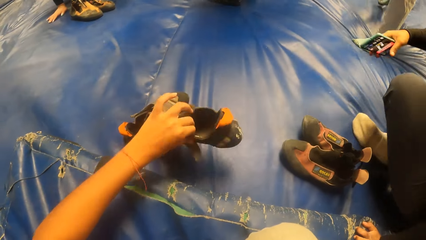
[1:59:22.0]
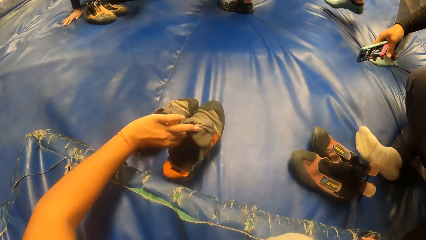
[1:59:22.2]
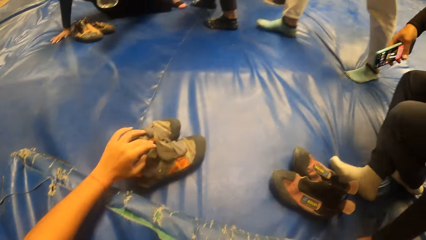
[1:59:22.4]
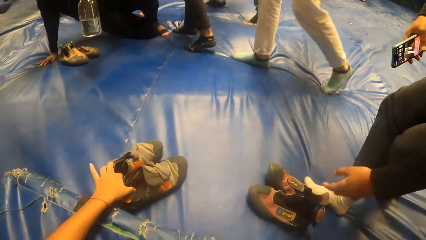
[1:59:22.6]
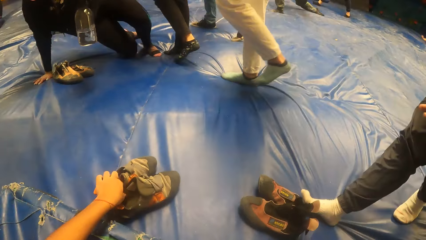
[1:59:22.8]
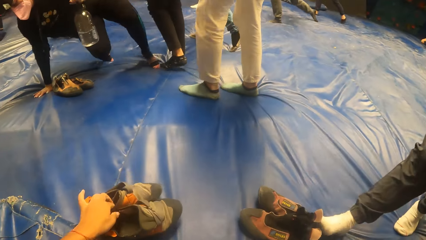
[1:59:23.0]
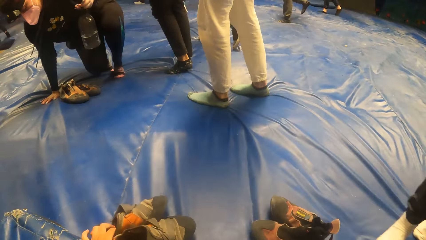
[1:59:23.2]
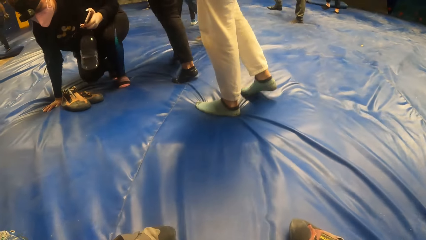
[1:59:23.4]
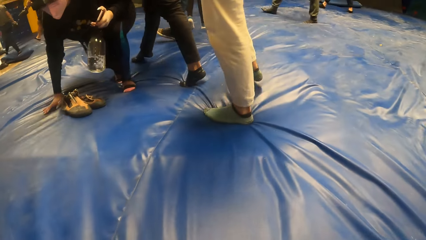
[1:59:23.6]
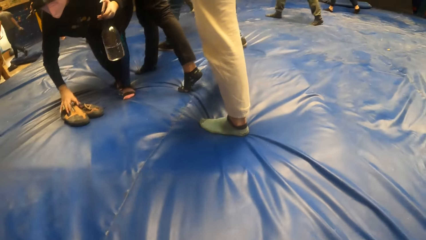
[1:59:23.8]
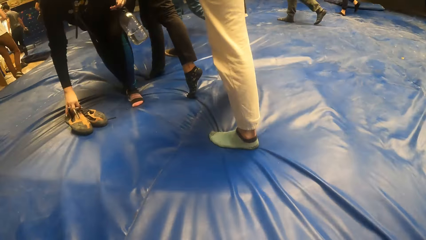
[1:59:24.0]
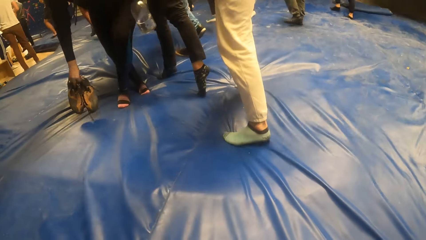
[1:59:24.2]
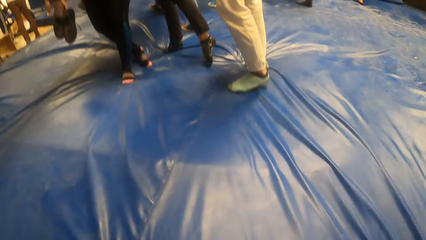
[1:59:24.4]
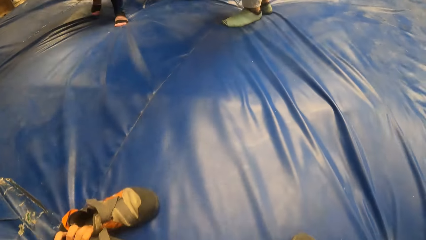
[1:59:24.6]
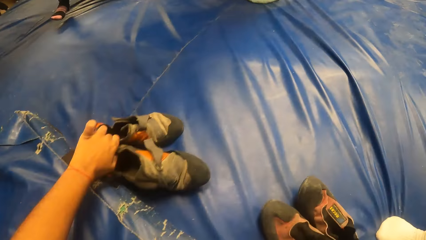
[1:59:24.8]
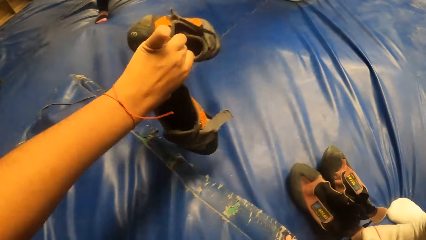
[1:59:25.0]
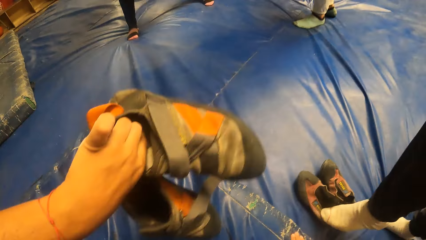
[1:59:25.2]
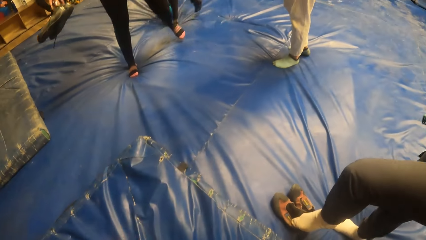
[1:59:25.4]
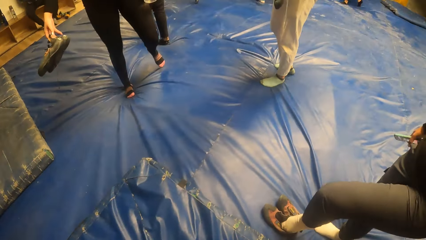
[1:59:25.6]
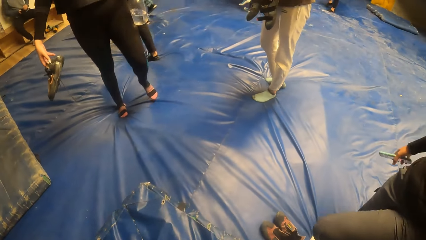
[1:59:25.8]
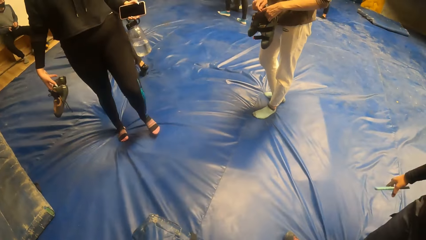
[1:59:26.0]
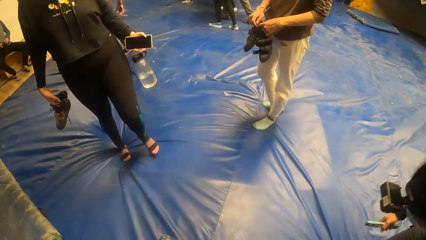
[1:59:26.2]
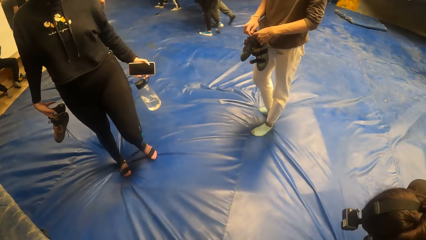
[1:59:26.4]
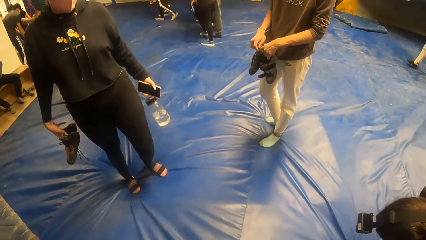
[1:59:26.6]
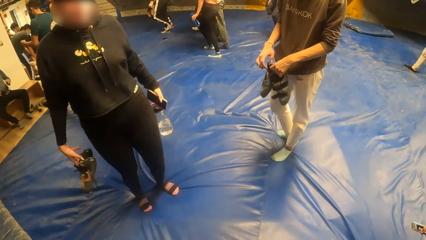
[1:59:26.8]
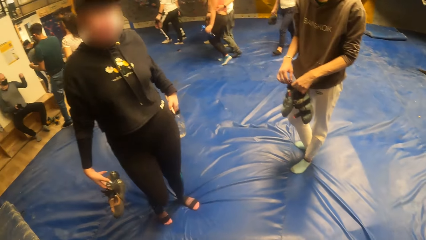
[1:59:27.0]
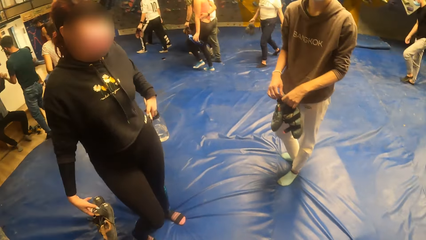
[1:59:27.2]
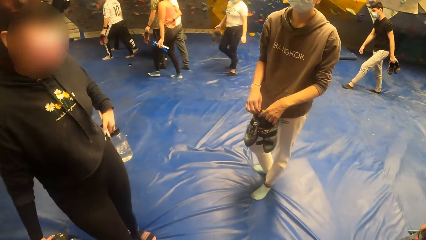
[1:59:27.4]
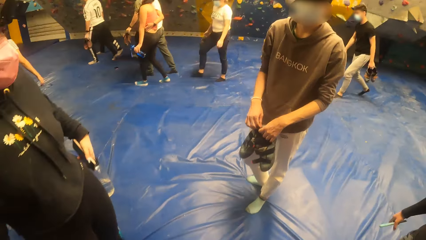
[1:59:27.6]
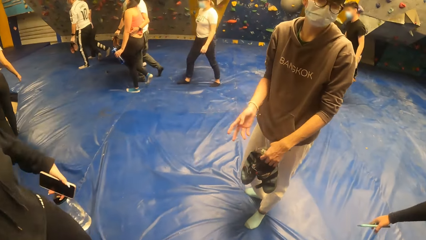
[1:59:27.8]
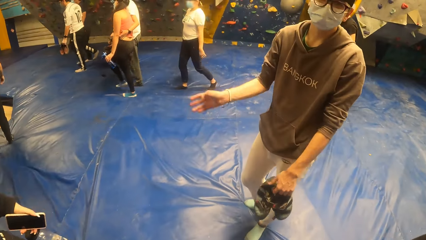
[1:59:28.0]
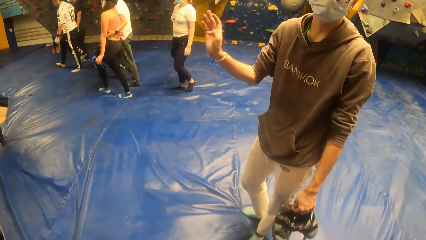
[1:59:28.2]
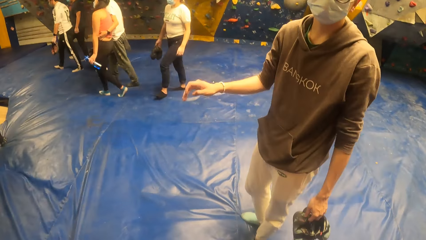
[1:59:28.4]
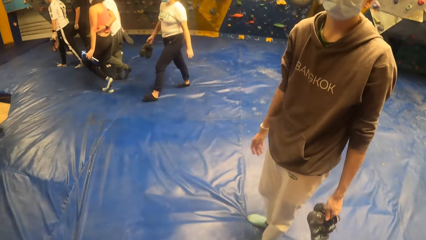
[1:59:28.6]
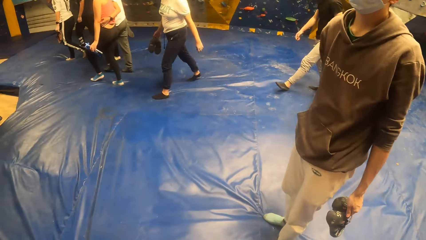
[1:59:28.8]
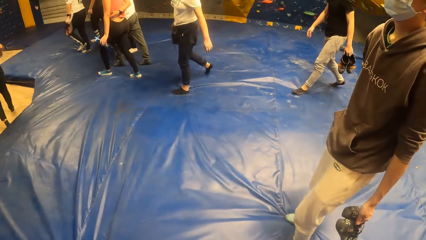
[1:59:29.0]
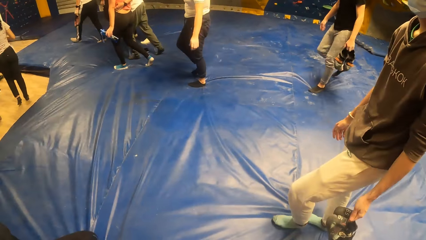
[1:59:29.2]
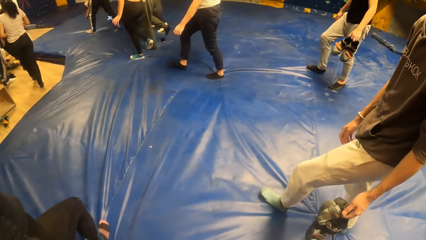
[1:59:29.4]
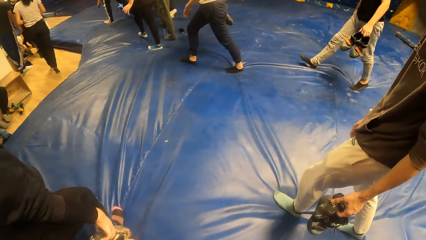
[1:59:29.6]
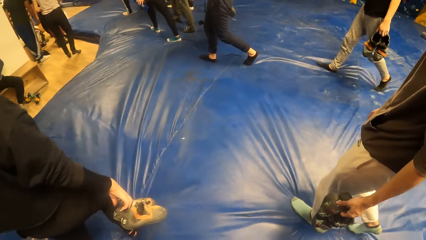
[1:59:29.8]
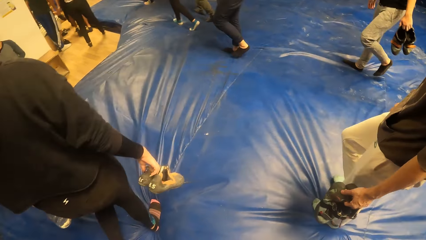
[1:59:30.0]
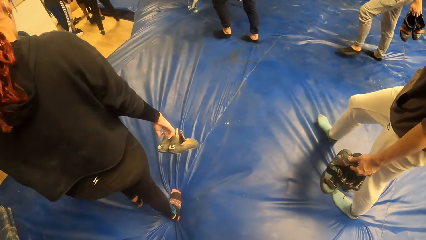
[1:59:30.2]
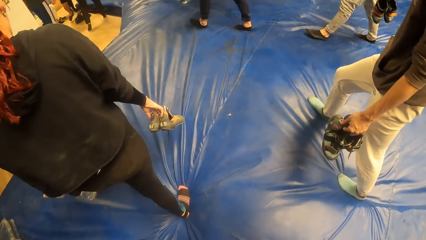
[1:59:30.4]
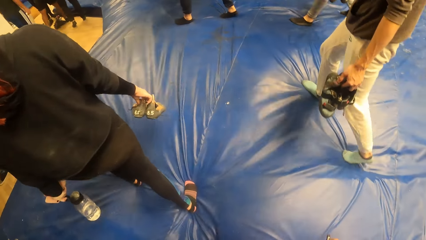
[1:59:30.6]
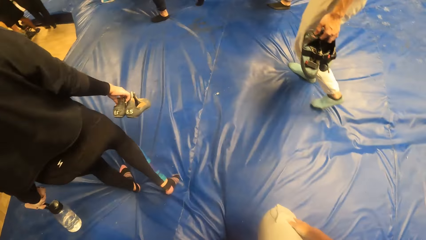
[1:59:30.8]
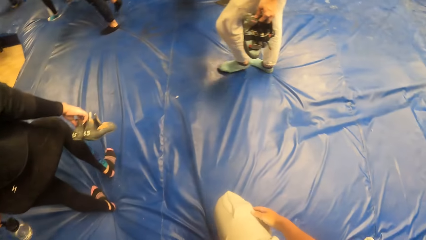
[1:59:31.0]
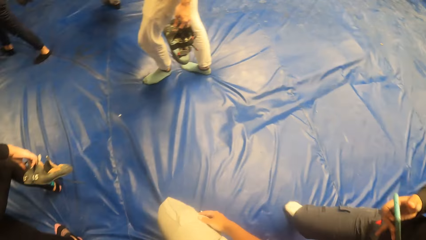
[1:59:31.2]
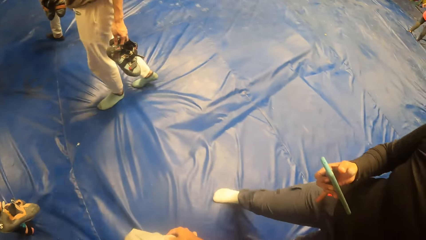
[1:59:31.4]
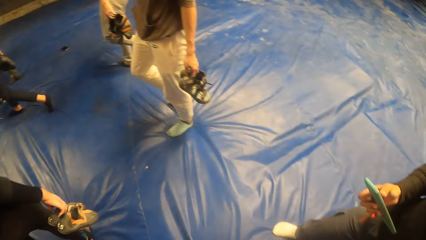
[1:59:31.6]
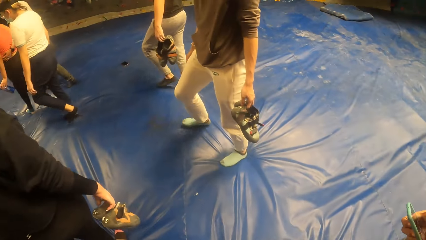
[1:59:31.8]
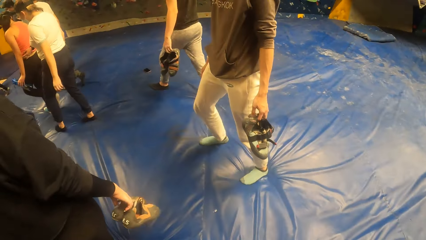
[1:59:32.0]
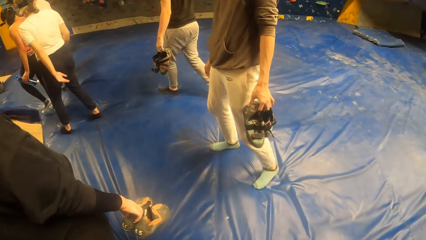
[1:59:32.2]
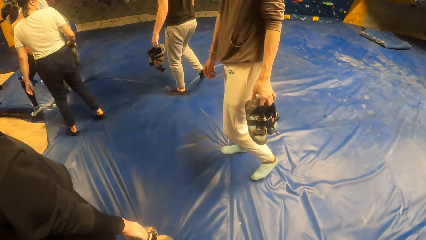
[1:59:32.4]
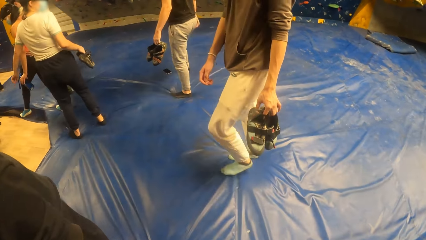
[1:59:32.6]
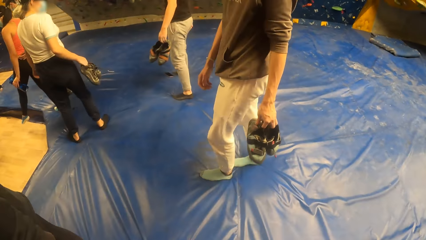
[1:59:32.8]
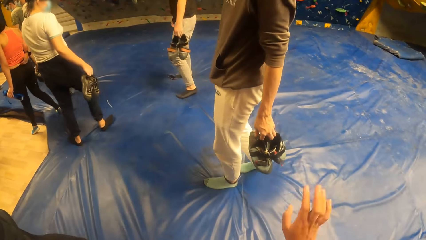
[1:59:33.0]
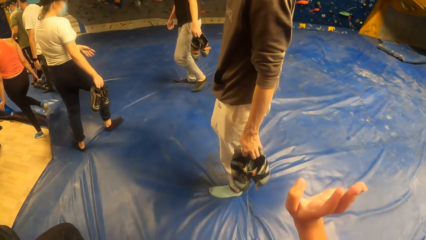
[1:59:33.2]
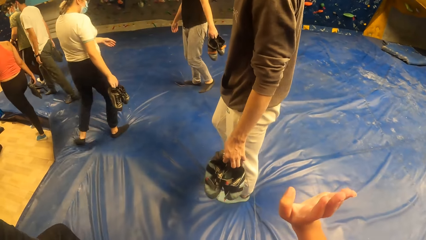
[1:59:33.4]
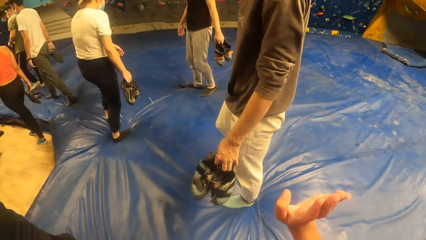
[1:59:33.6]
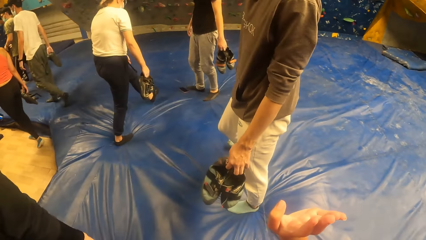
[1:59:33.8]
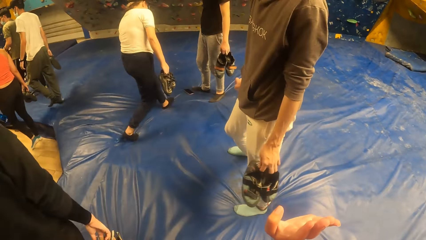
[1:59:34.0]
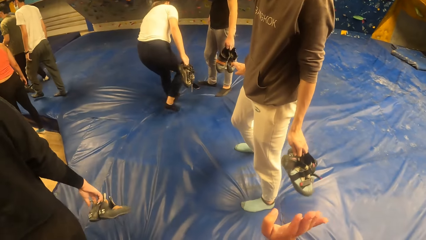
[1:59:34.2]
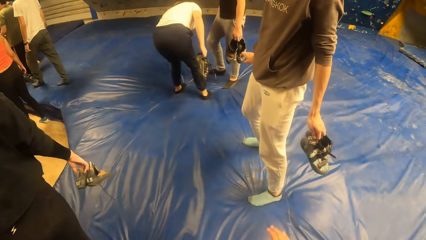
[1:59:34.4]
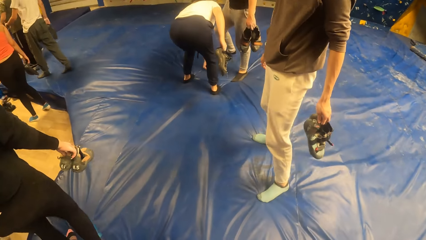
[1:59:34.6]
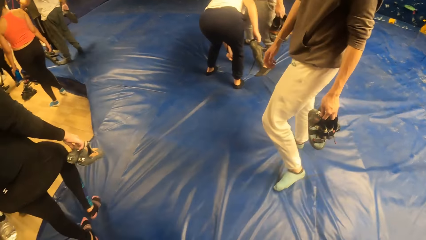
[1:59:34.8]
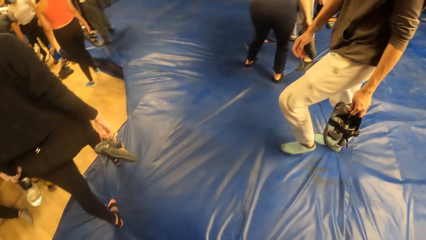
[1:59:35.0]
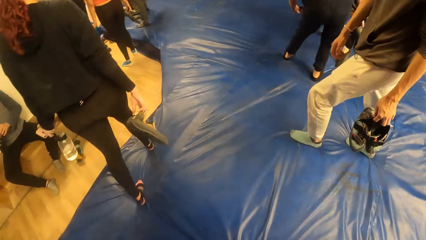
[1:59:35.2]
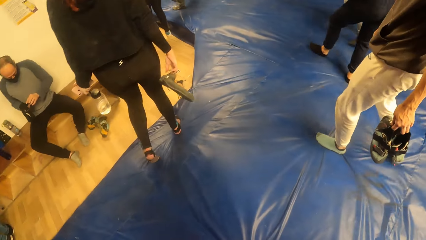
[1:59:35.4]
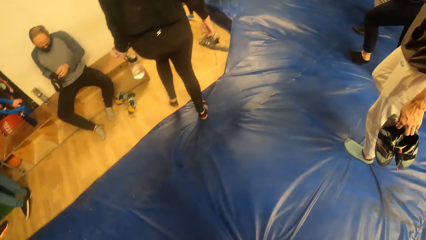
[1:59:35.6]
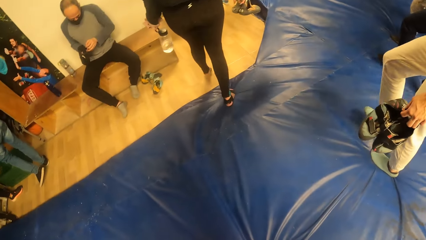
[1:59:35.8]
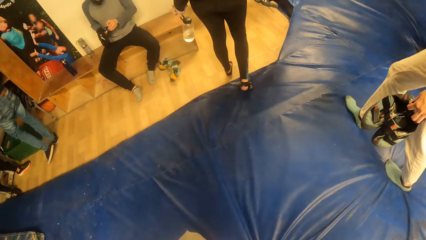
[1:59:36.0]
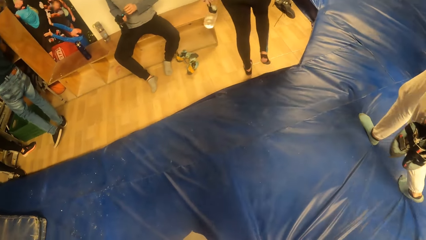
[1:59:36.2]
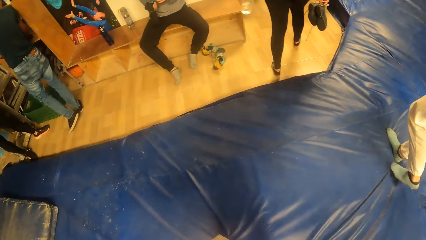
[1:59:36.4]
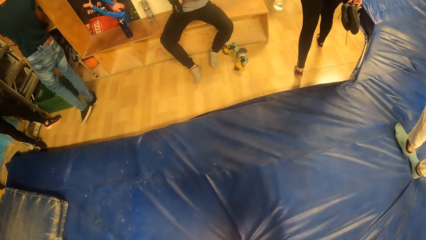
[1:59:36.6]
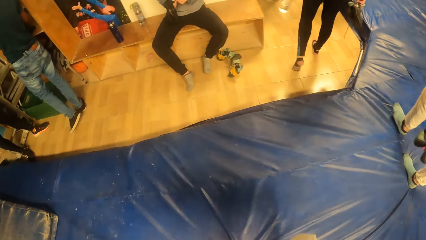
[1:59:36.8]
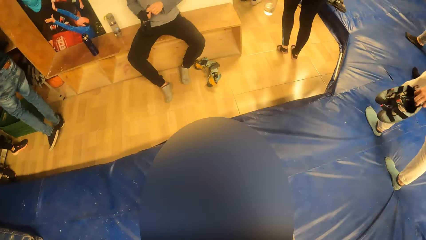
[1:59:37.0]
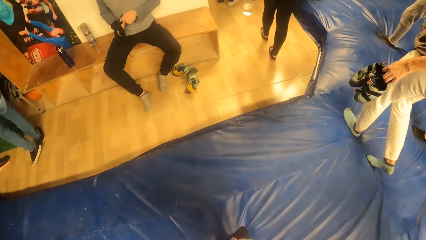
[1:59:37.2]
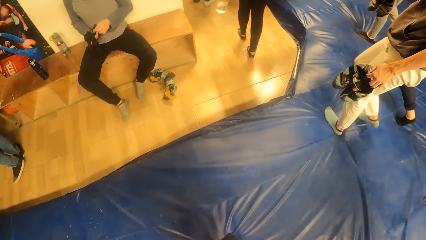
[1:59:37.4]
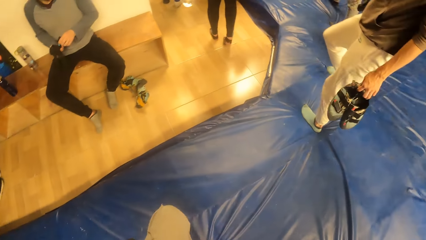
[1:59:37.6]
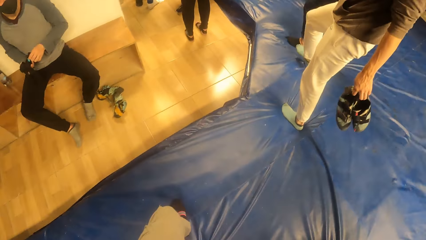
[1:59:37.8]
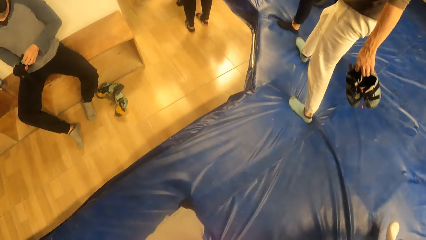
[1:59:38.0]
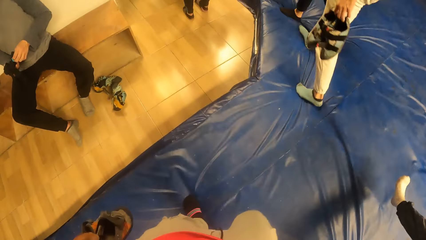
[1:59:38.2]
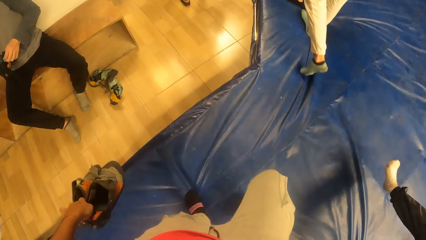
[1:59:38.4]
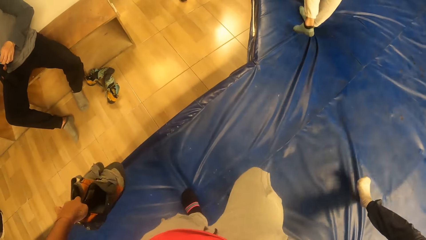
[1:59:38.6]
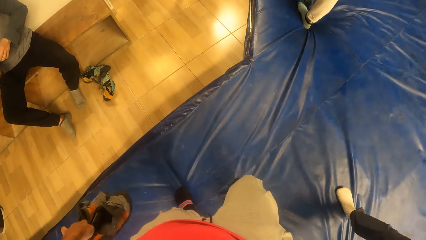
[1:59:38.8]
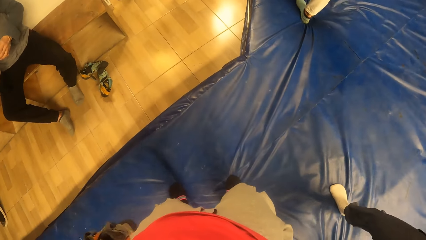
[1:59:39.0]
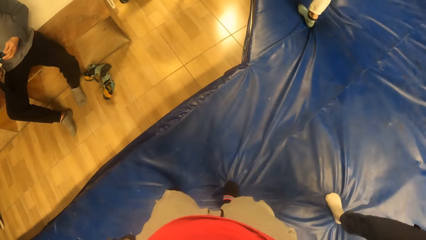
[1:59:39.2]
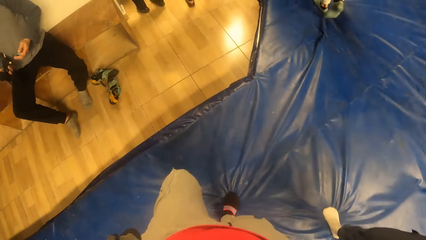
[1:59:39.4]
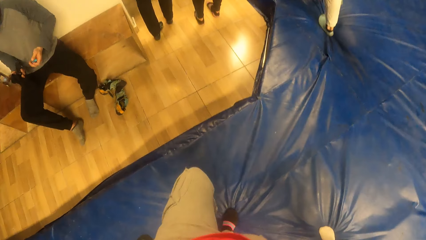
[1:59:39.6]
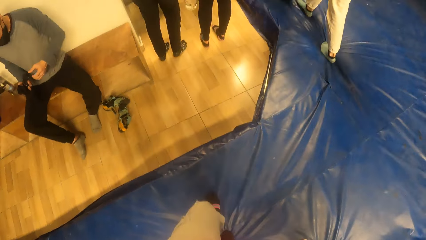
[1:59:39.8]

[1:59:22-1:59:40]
The camera wearer swirls the shoe on the carpet with a hand. She picks up her shoes with her left hand. She stares around. She stands up from the floor. She stares around. She walks around. A man interacts with the camera wearer. The camera wearer stares around. She makes a gesture with her right hand. She puts the hand down. She stares around. She walks around.
